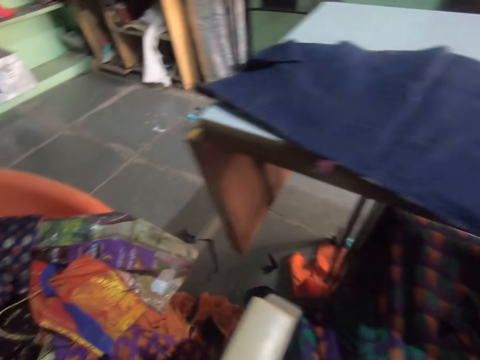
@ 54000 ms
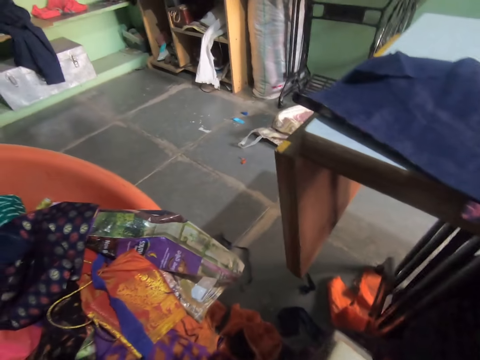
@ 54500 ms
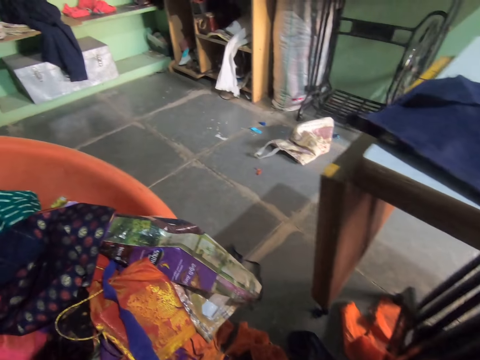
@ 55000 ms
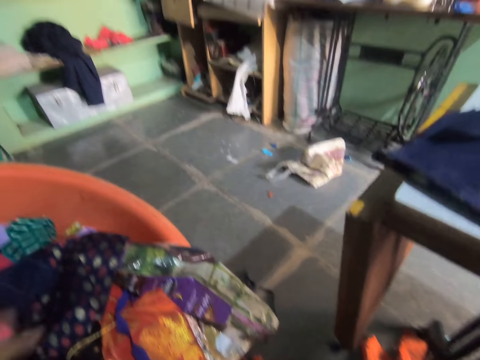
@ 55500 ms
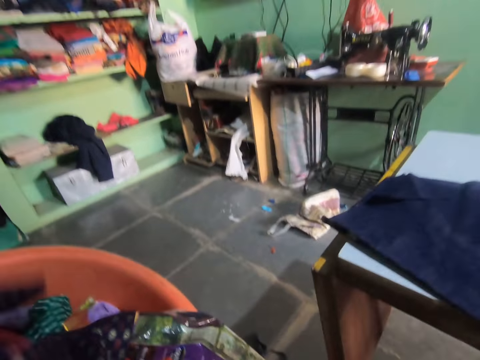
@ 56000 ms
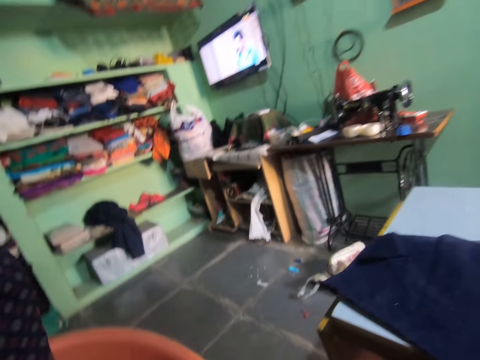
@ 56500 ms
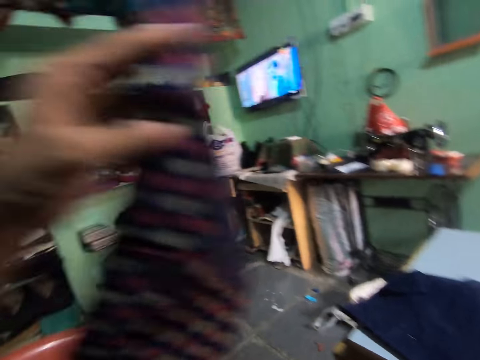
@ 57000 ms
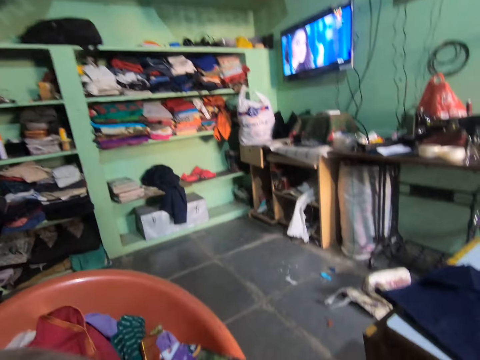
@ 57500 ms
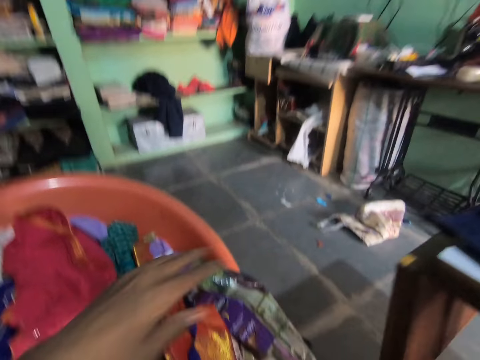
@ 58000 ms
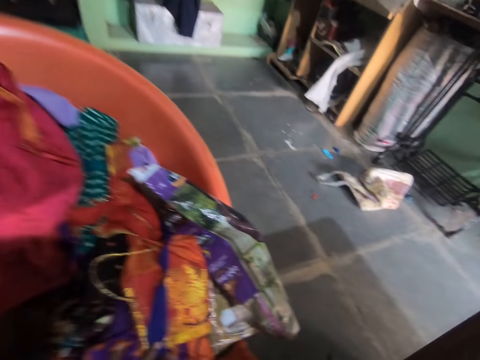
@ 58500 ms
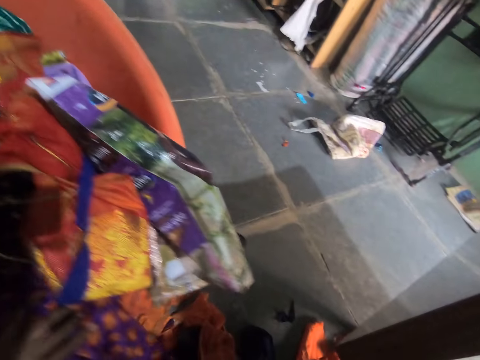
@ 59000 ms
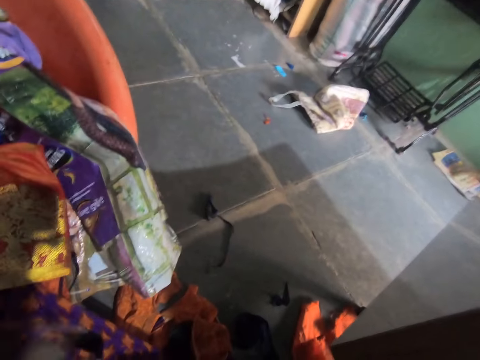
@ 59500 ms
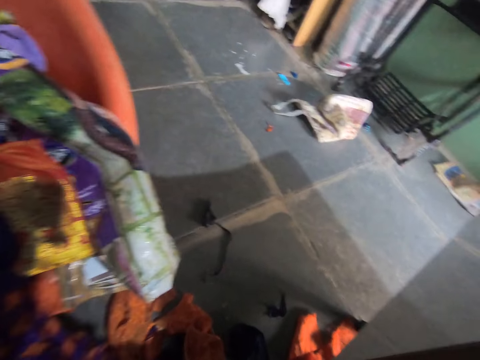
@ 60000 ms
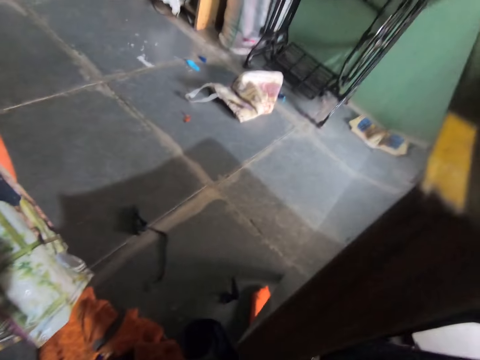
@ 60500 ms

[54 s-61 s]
The camera wearer picks up a black patterned fabric from a pink chair with her left hand. She places the patterned fabric on her thigh with her left hand. She pushes the pink chair with her left hand. She touches the patterned fabric with her left hand.

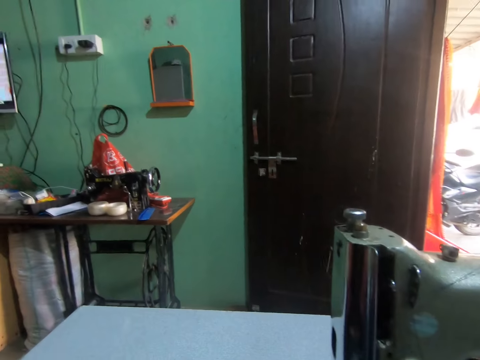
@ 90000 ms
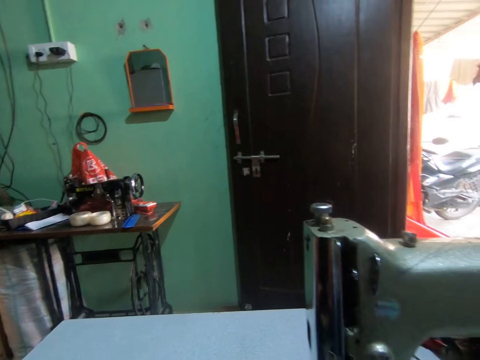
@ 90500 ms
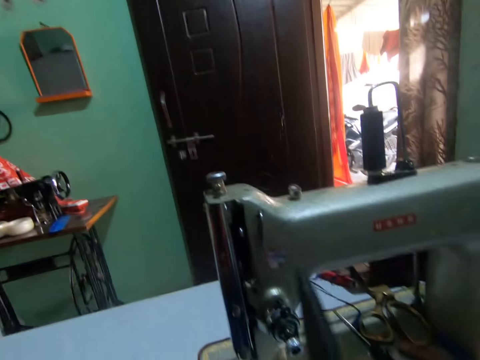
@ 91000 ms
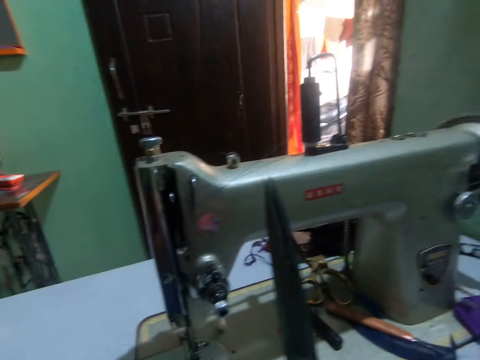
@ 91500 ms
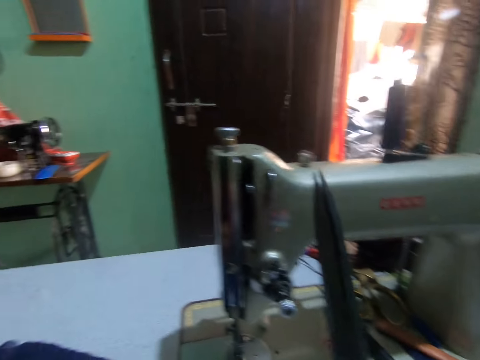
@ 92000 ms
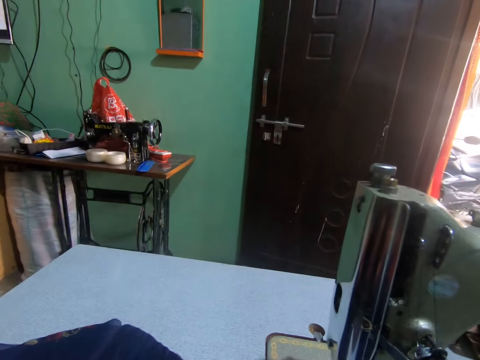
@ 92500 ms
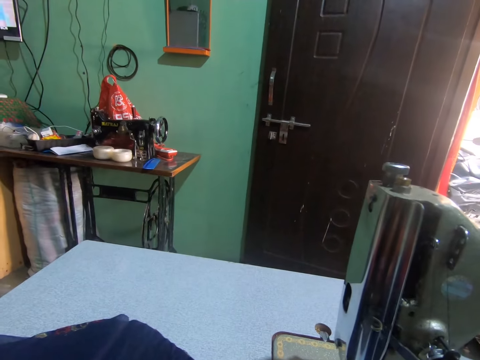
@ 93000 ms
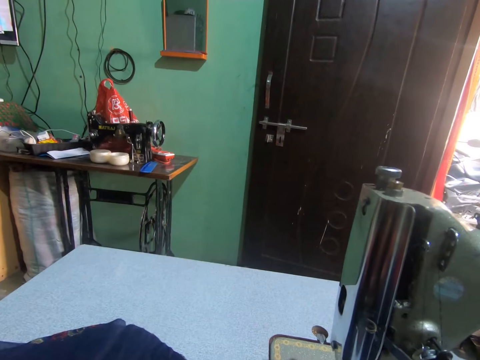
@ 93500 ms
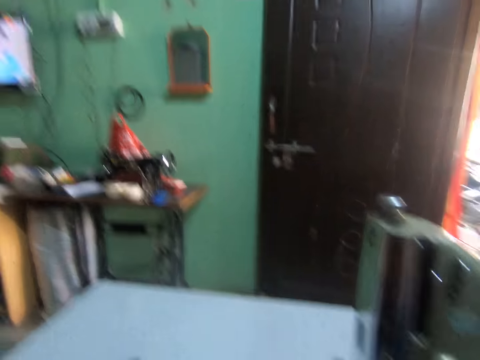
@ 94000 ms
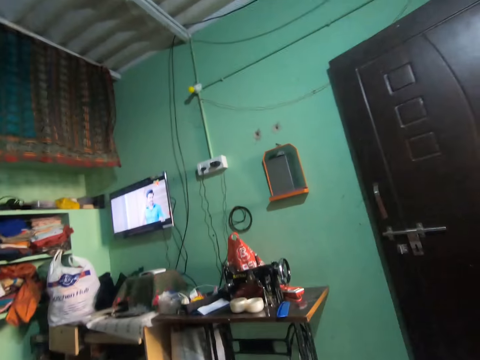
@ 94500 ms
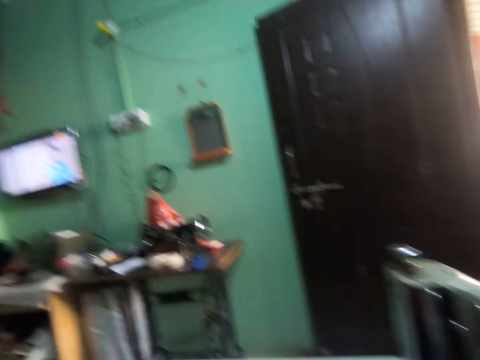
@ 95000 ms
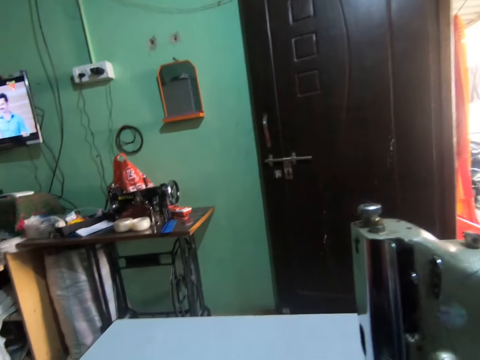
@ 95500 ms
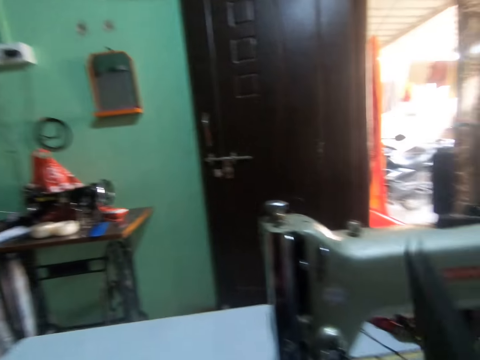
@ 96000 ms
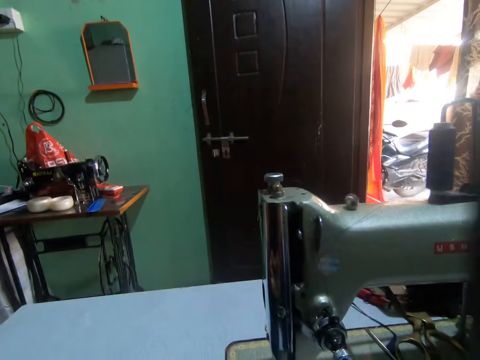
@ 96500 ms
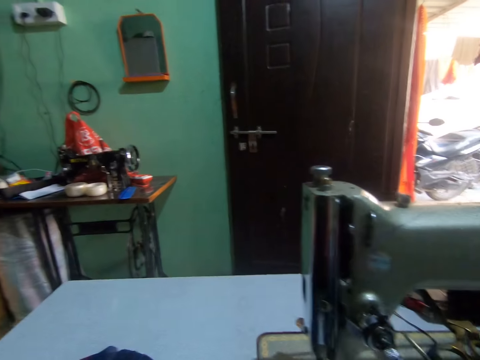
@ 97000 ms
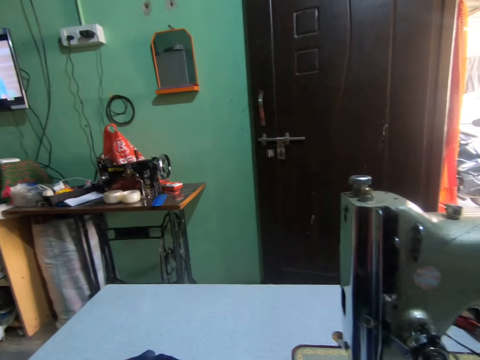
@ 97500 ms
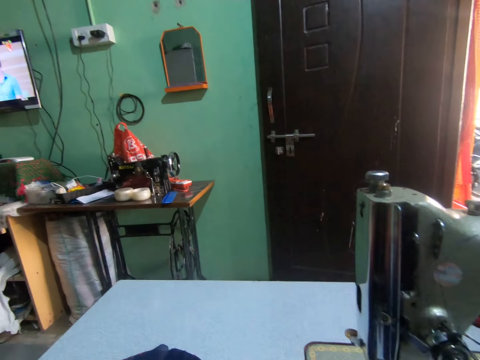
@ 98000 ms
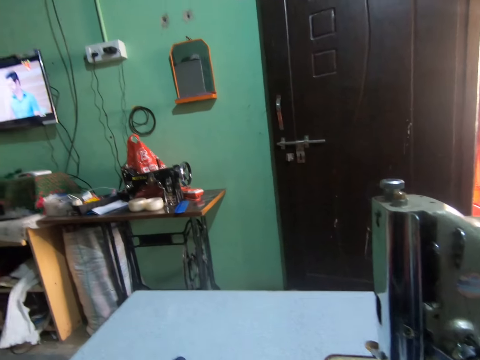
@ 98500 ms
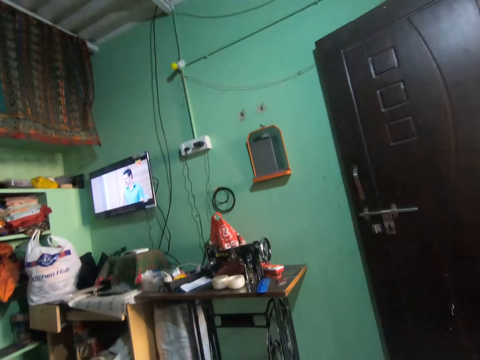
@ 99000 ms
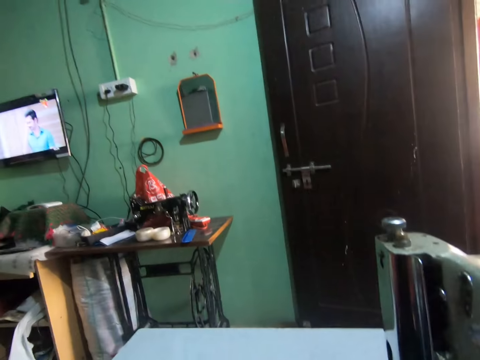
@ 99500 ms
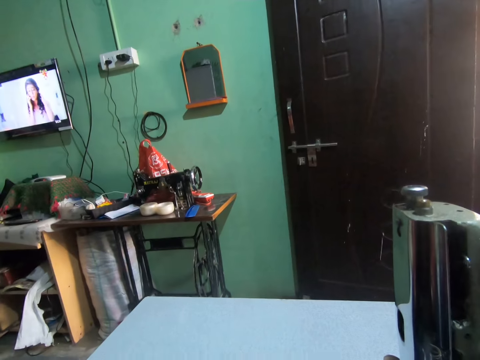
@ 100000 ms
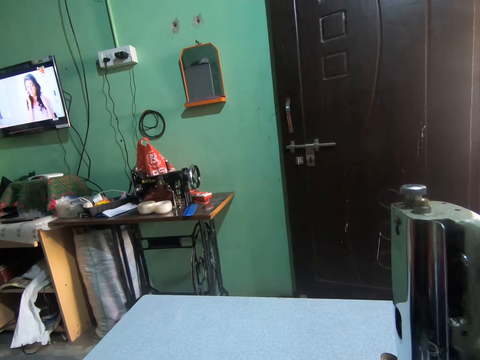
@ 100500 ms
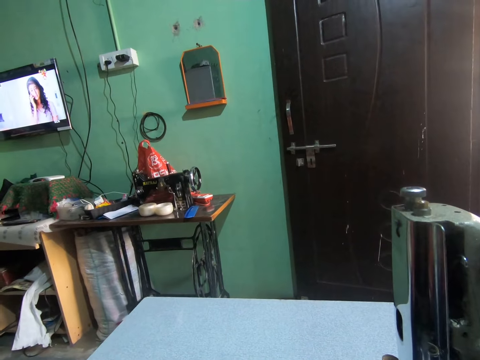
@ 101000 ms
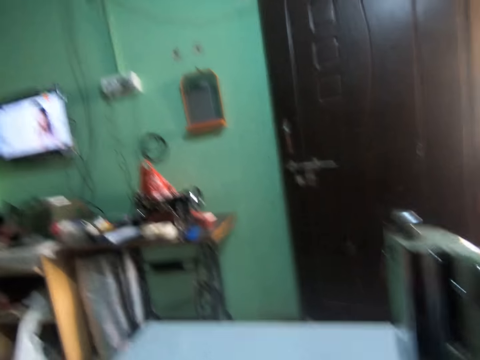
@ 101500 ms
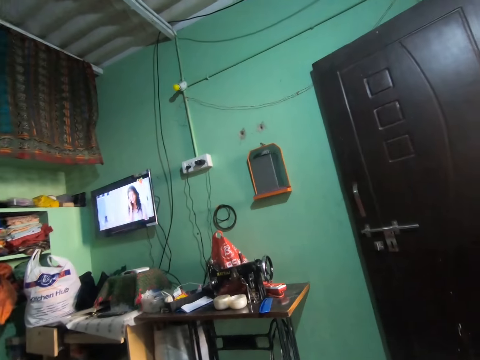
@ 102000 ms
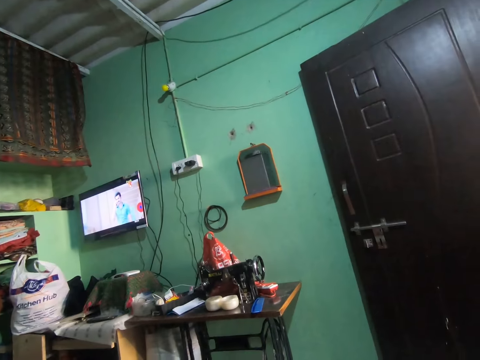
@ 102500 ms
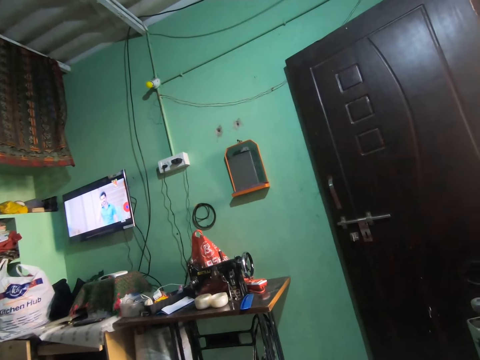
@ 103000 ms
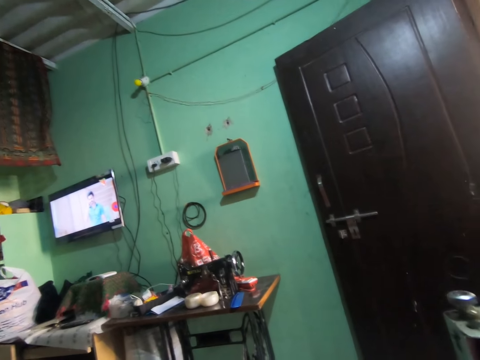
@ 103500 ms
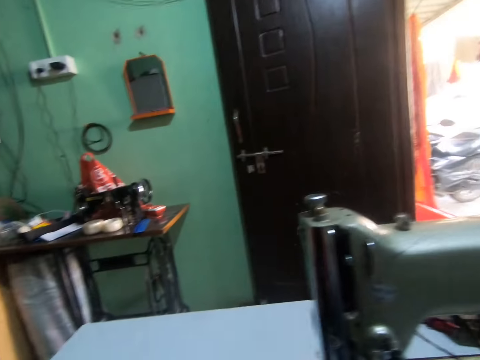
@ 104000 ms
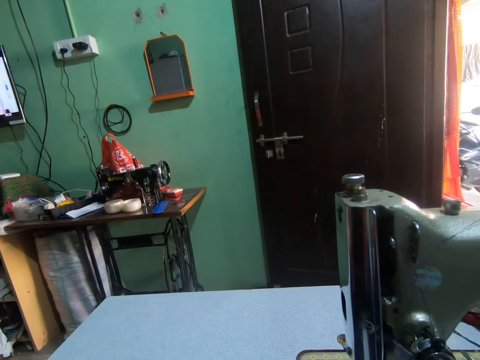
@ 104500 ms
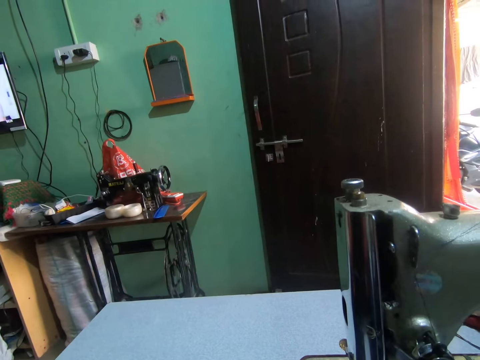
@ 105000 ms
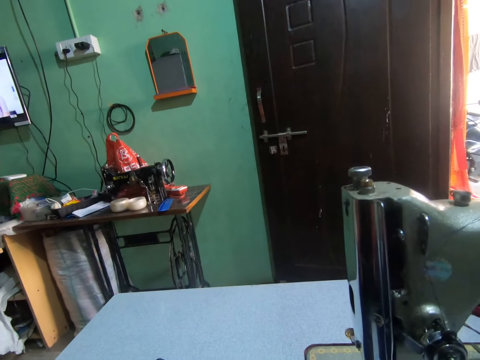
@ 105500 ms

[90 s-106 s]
The camera wearer holds the scissors in her right hand. She holds the scissors in her right hand again. She looks at the television.

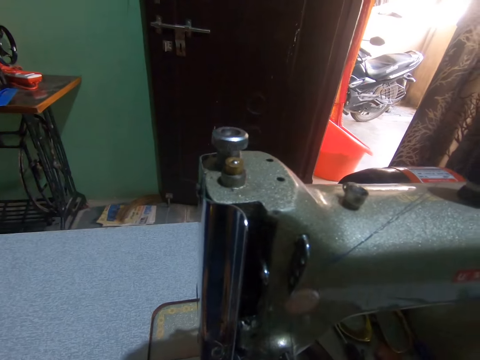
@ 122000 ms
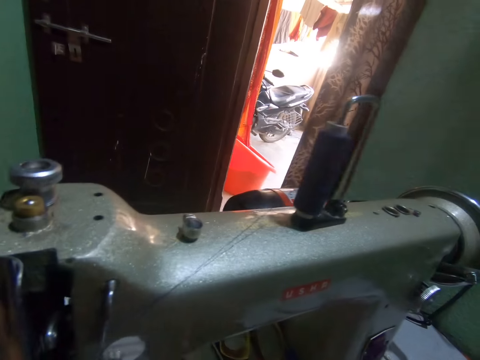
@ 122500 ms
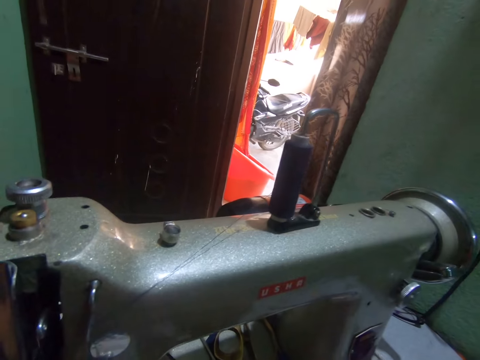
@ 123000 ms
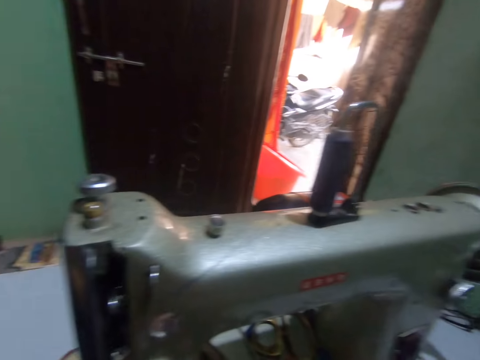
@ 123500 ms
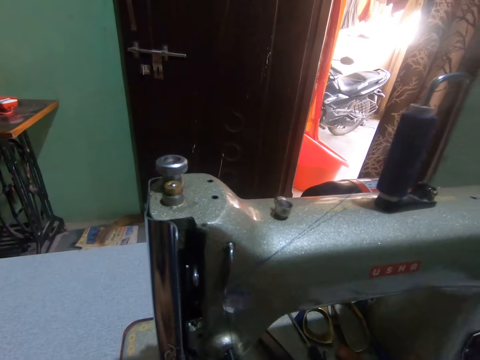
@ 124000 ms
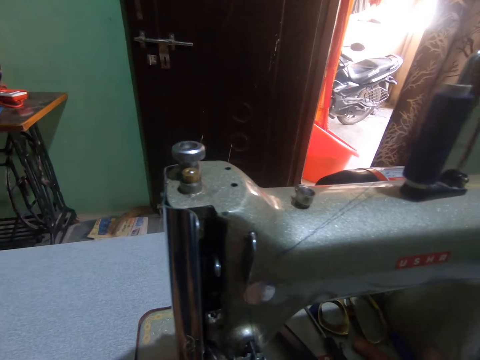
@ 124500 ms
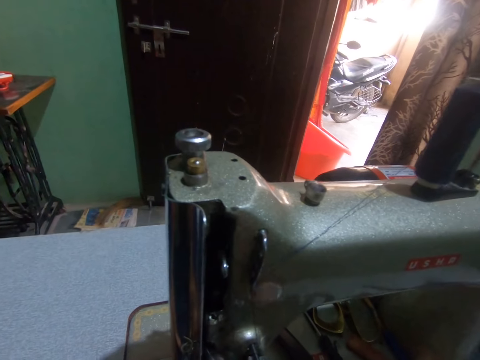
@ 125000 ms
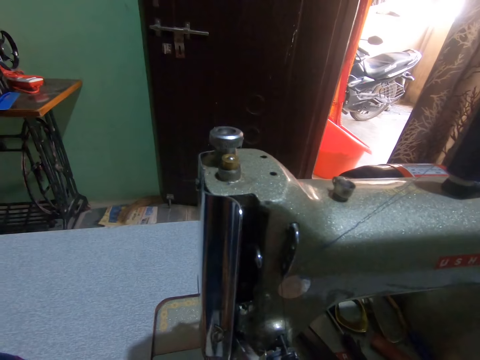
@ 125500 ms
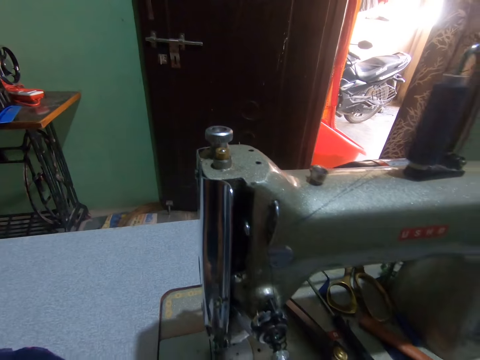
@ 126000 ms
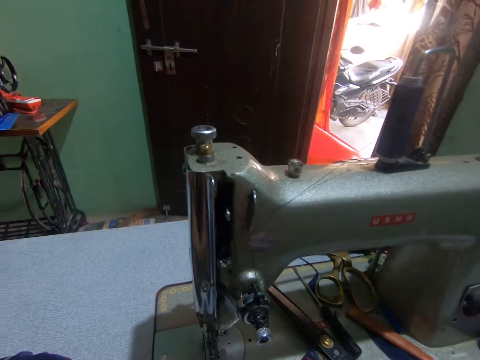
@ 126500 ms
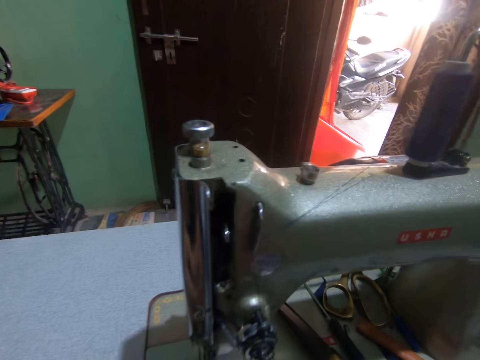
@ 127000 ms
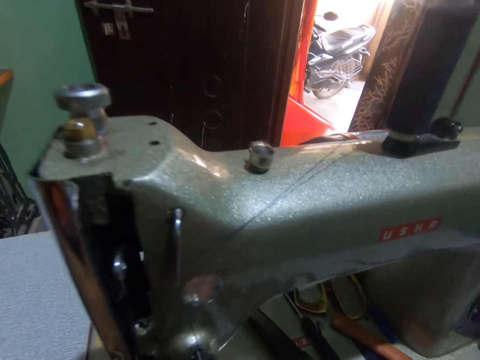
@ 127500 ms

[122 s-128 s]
The camera wearer looks at the sewing machine.
